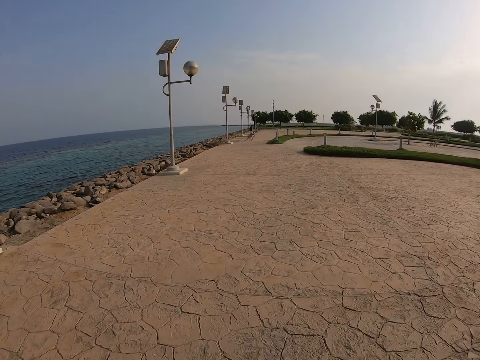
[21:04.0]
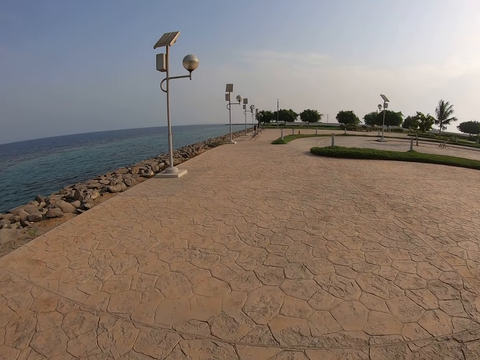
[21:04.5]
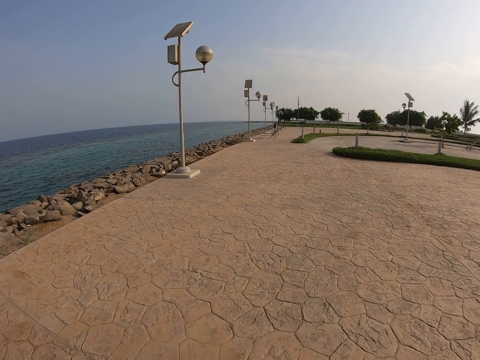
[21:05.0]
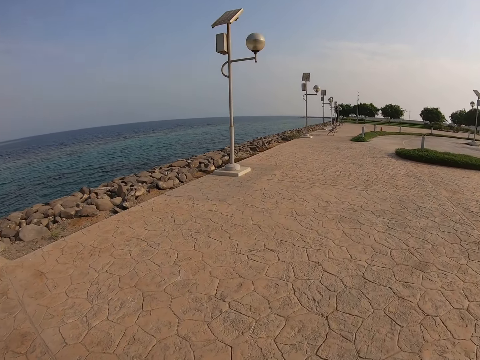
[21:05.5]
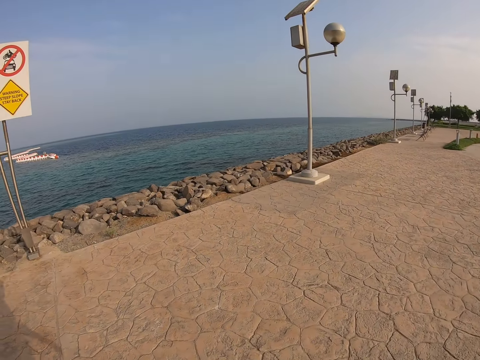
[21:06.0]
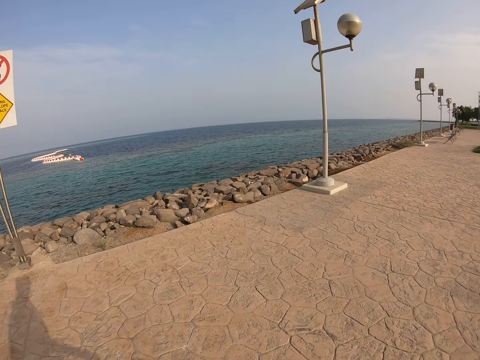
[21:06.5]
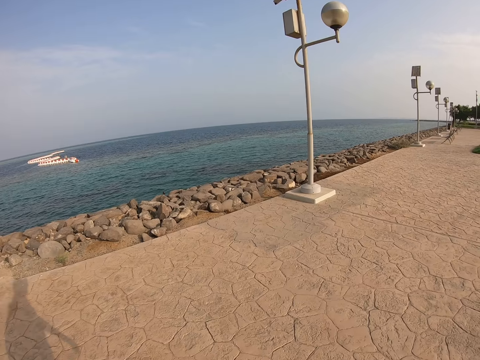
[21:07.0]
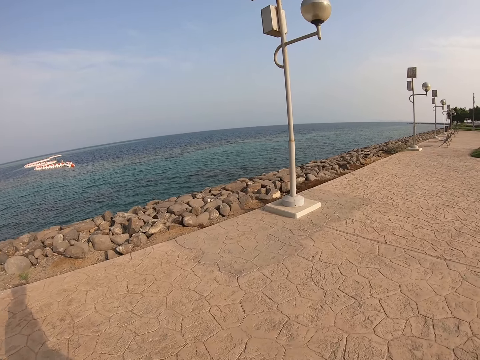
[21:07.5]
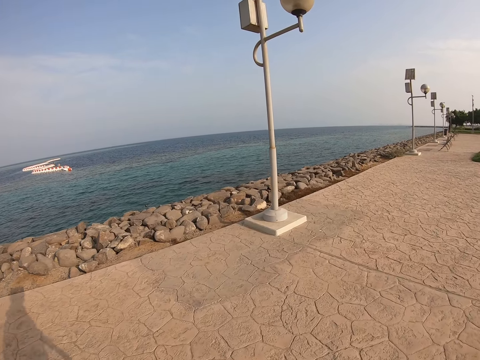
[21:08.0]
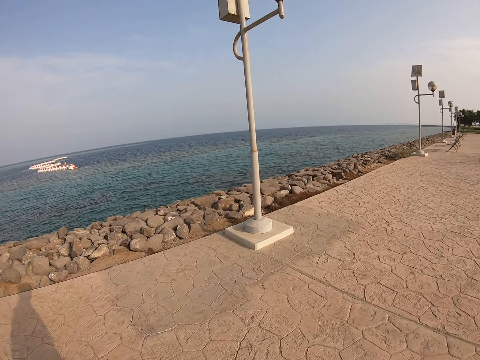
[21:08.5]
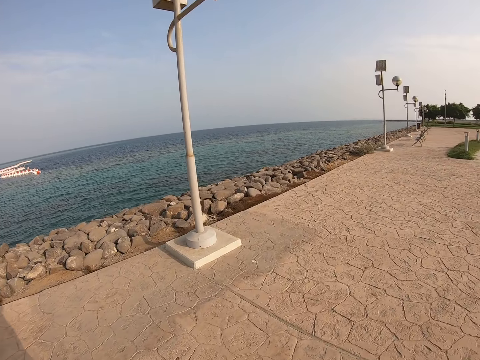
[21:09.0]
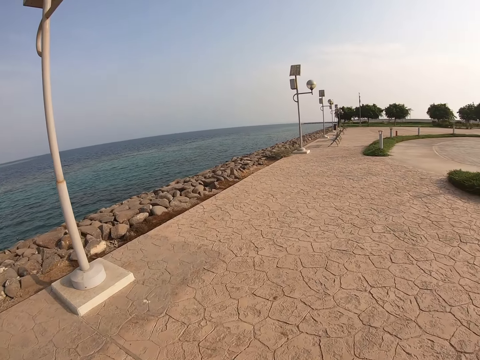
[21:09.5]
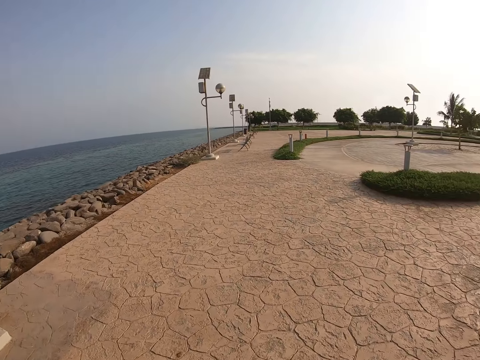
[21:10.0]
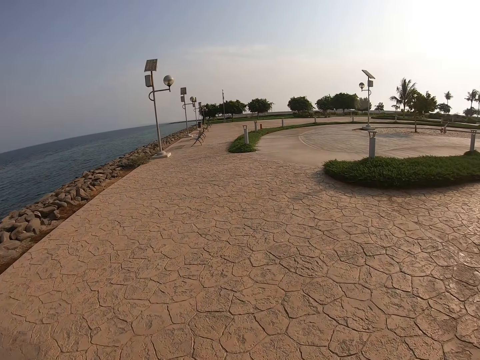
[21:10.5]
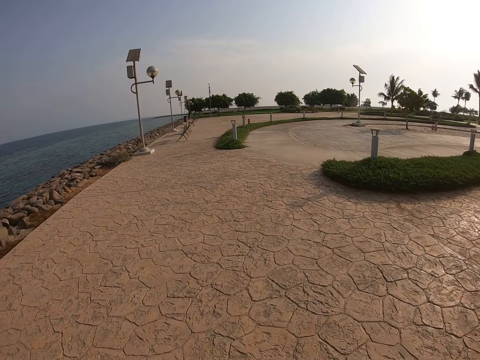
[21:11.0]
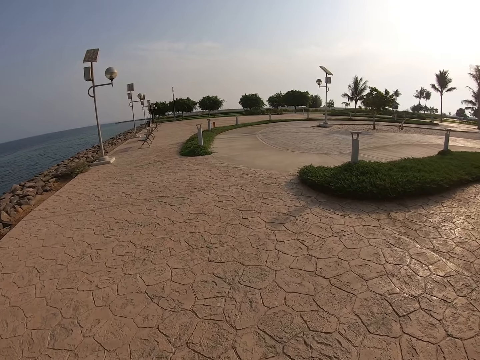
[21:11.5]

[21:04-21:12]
The camera wearer looks around. They walk around.

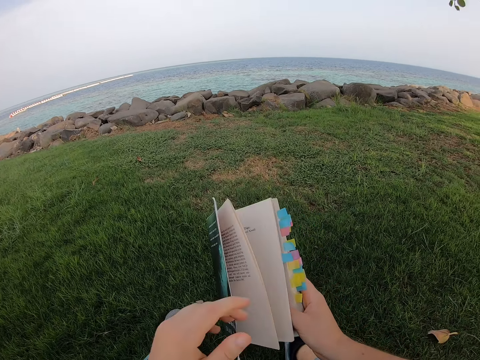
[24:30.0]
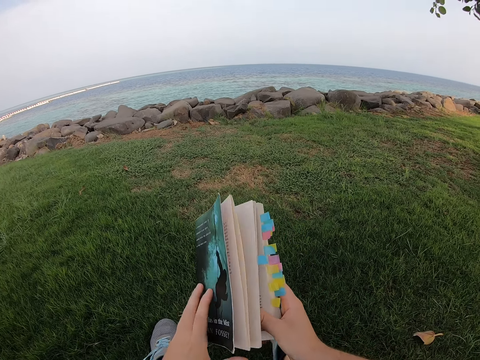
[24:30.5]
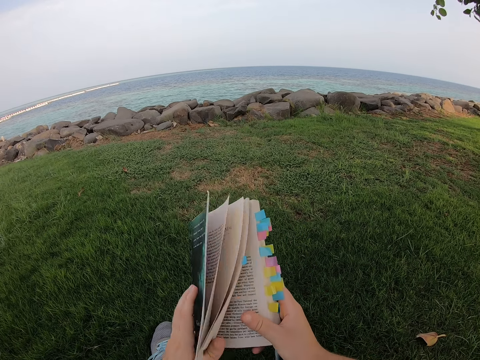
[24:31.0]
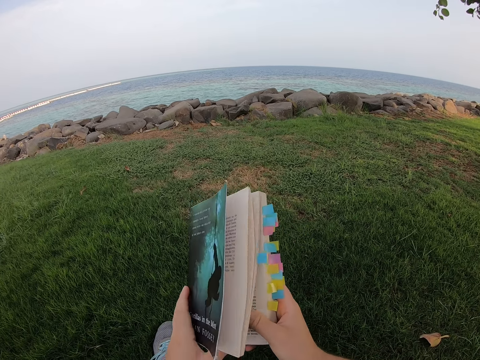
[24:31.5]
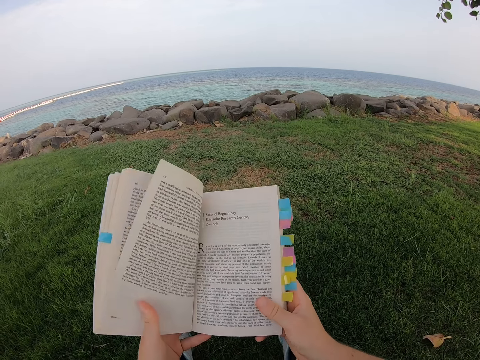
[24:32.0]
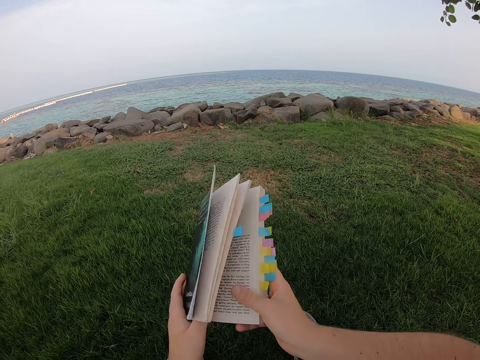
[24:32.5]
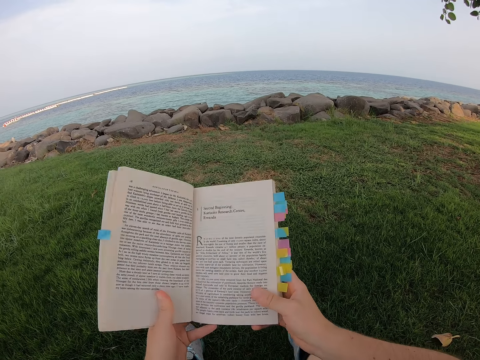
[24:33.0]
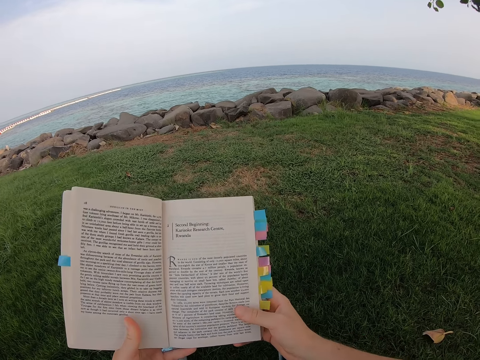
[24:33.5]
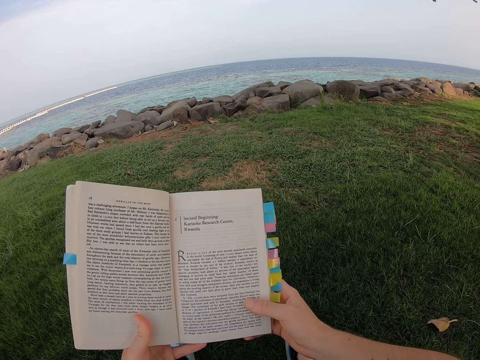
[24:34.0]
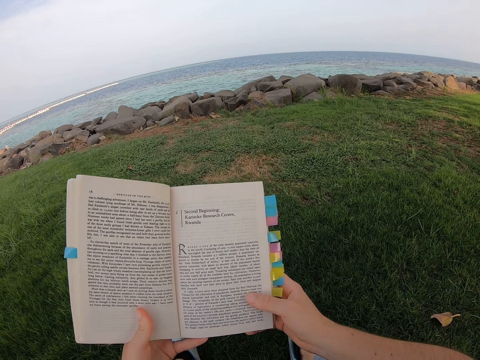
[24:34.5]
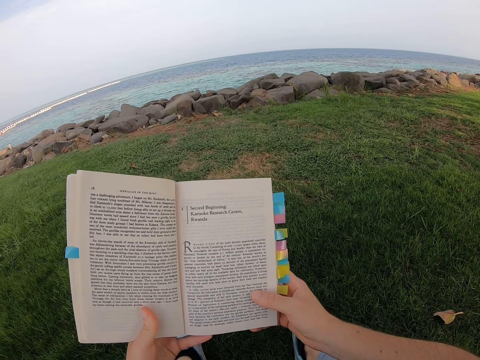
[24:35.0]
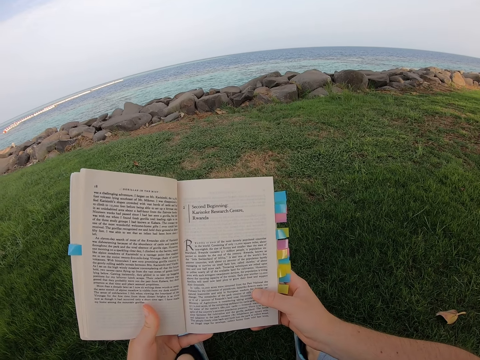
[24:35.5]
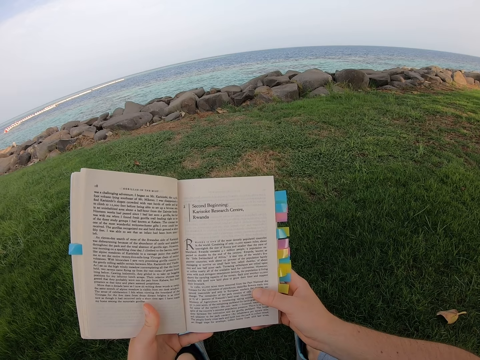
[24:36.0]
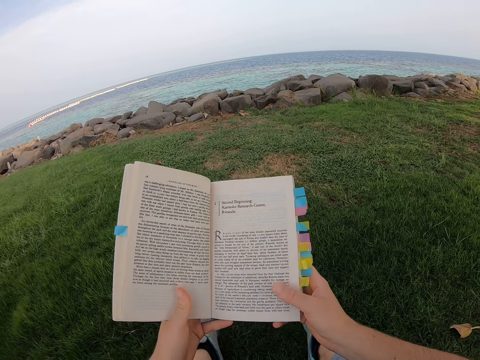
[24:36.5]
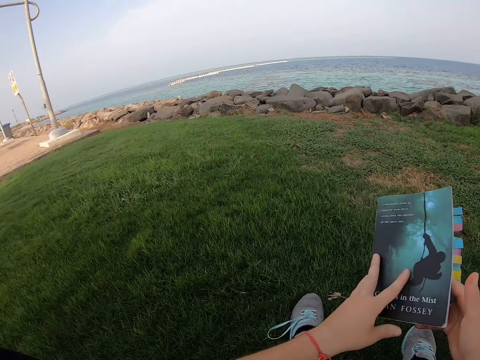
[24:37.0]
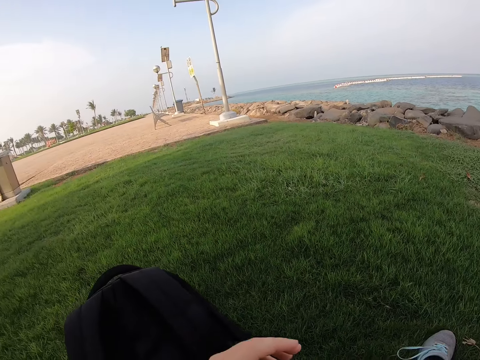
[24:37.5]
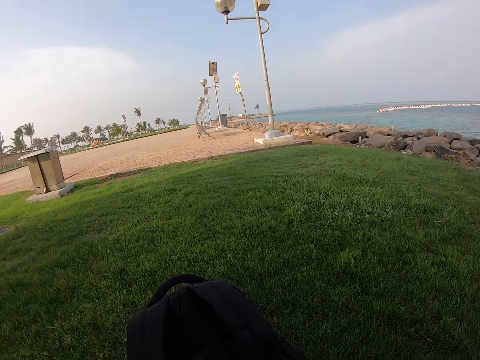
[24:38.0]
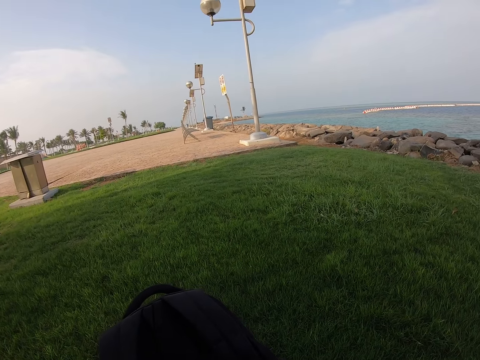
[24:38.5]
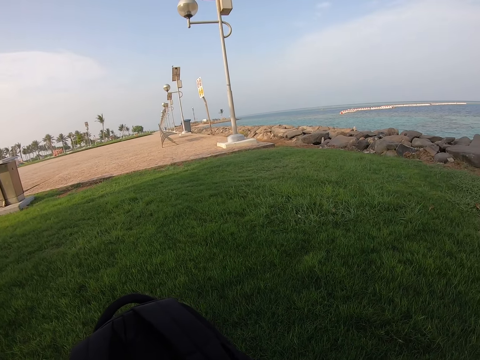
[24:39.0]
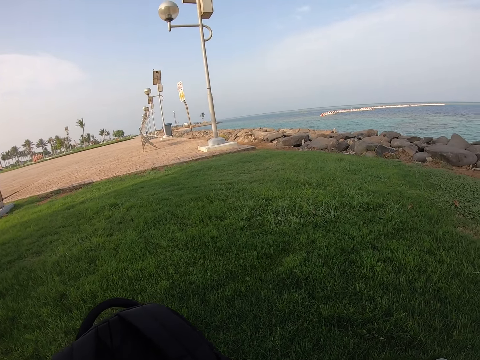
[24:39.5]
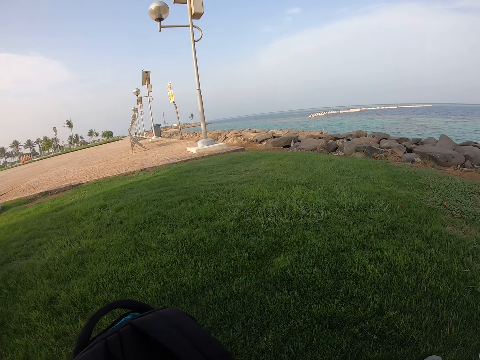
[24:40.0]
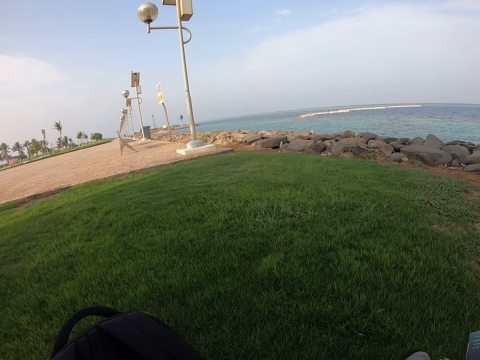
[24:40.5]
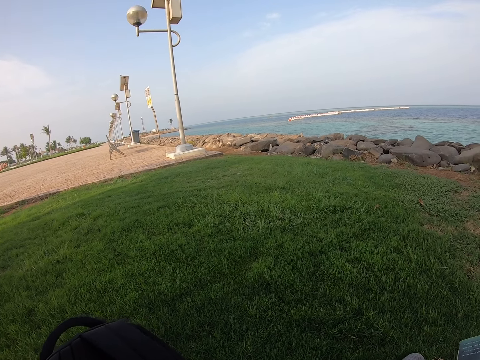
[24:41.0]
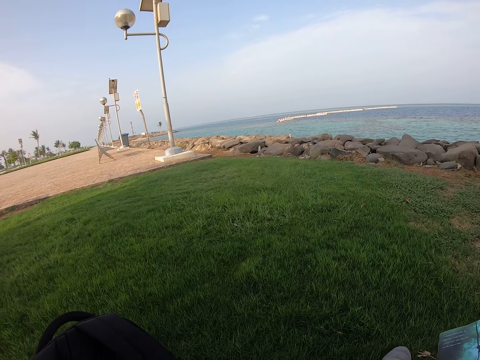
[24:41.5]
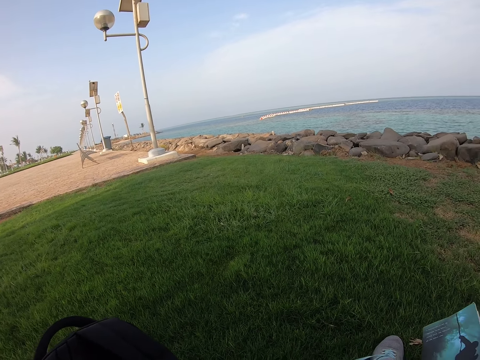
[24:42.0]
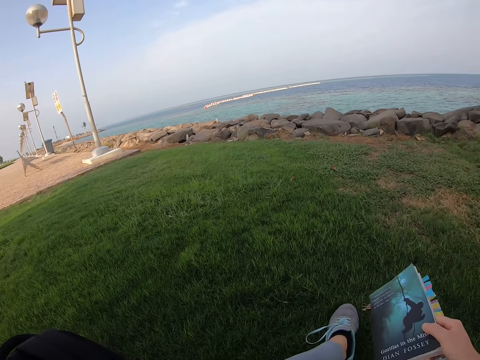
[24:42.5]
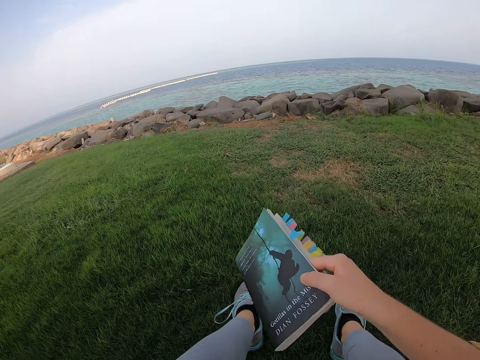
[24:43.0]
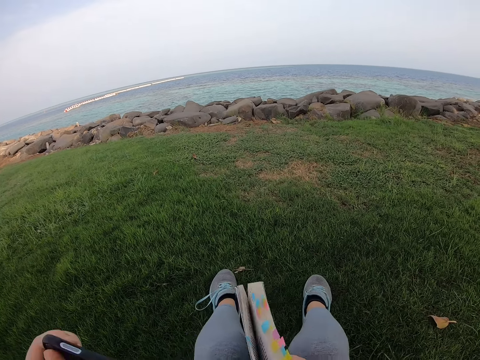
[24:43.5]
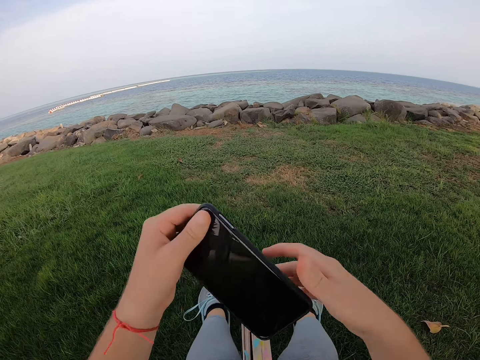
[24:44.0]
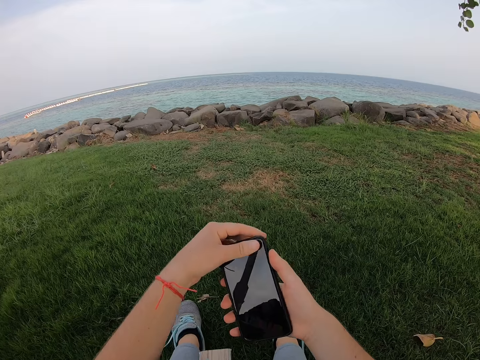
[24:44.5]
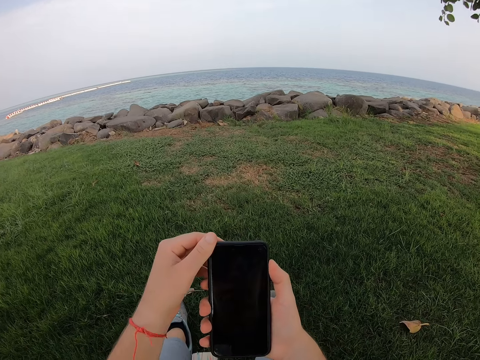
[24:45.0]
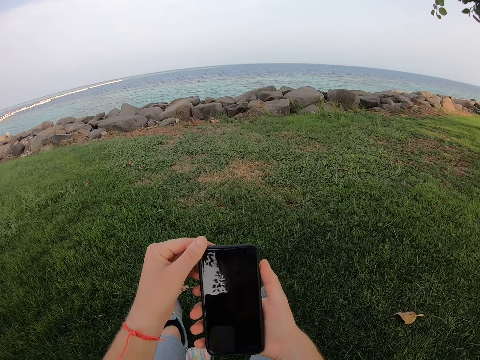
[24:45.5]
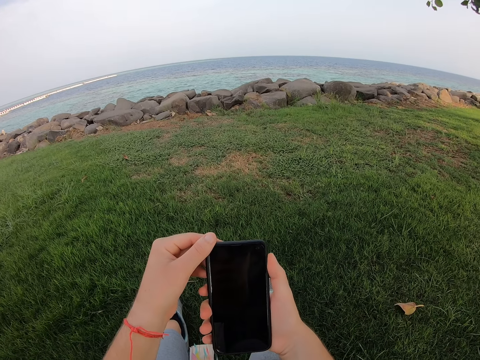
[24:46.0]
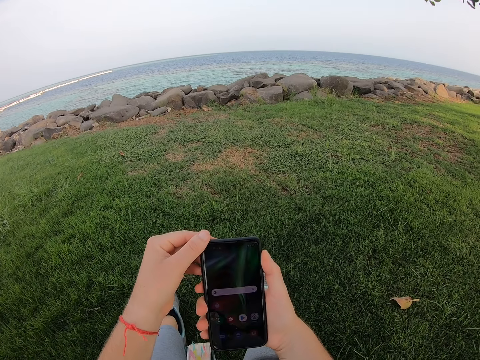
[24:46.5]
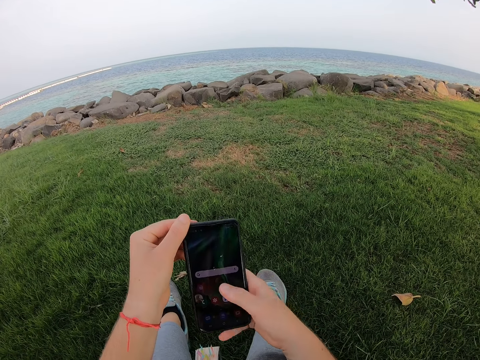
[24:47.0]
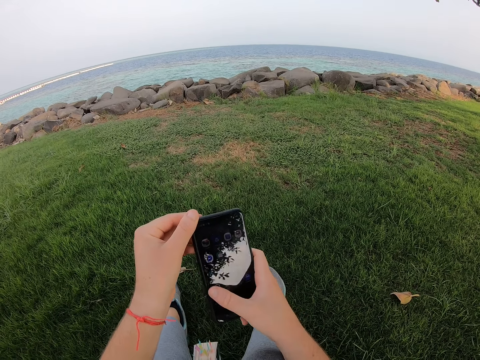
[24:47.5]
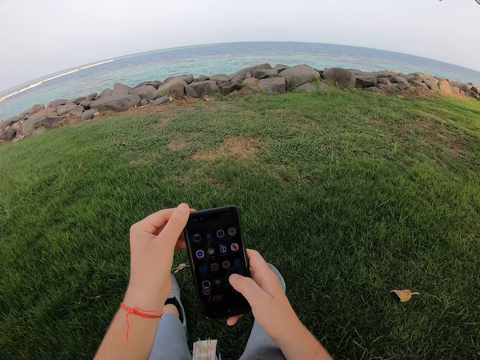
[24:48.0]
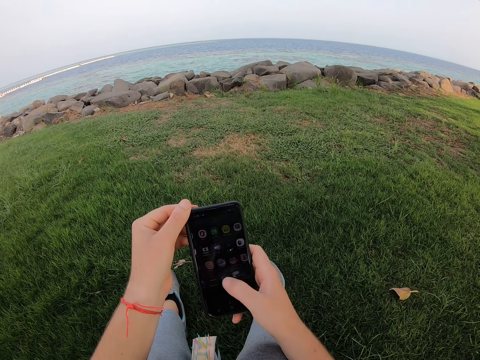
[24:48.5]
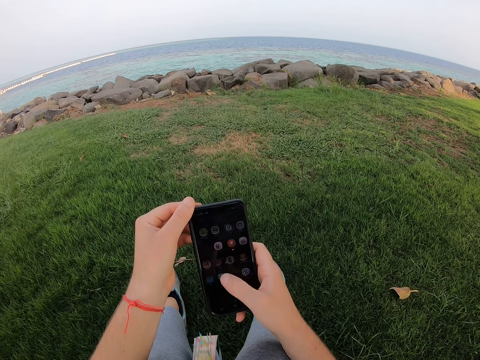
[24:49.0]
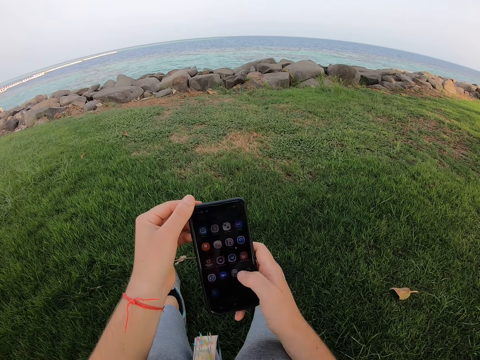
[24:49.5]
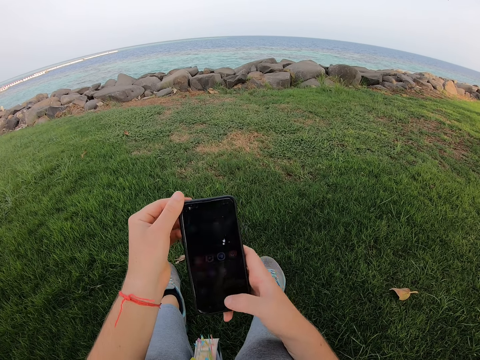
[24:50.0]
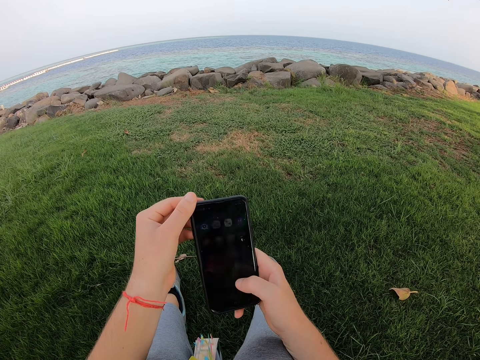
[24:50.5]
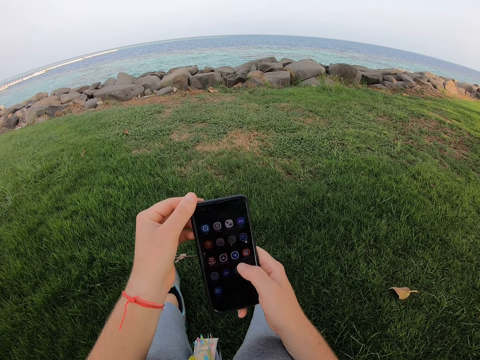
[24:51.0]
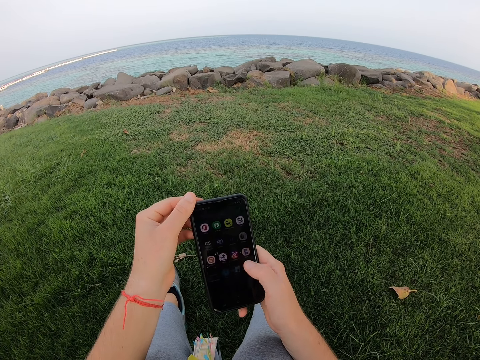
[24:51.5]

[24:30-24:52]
The camera wearer moves the left hand. They open the novel or book. They close the novel. They open the novel. They read the novel. They move the novel and move the right hand. They close the book. They touch the bag. They look around. They move the novel. They lift a phone. They place the phone on the right hand. They move the left hand. They press the phone button. They look at the phone. They operate the phone.
